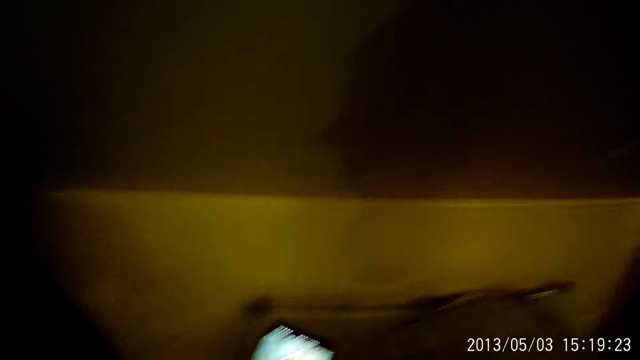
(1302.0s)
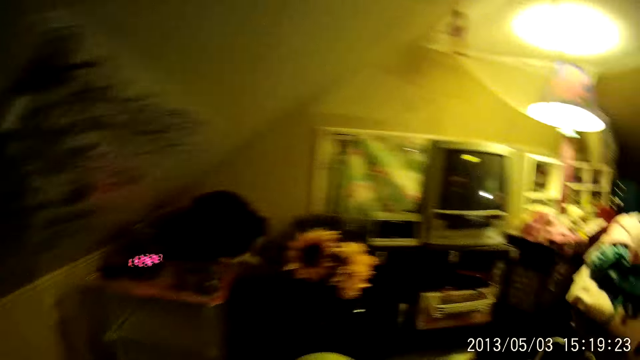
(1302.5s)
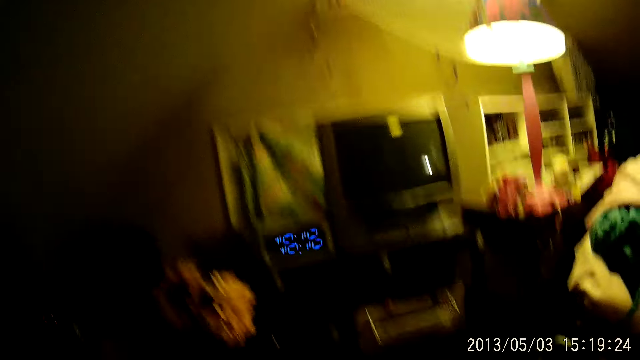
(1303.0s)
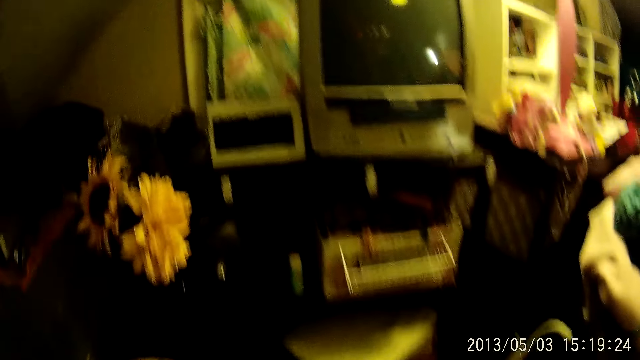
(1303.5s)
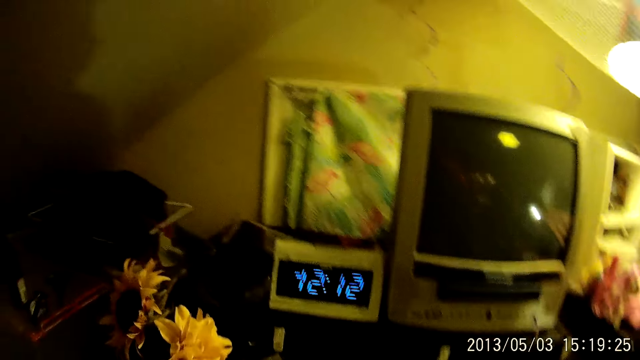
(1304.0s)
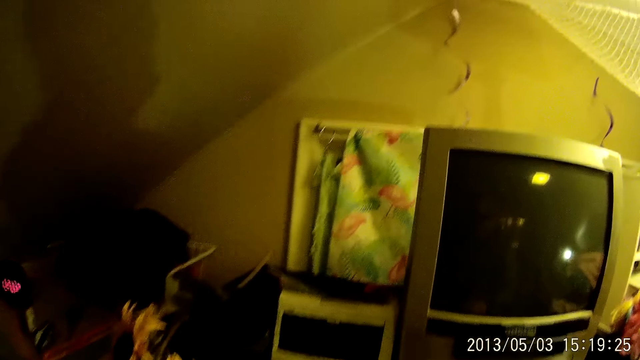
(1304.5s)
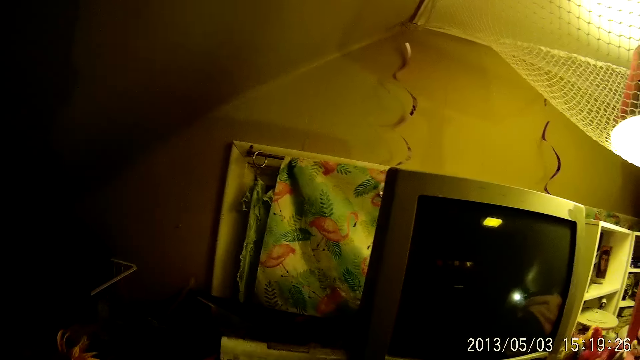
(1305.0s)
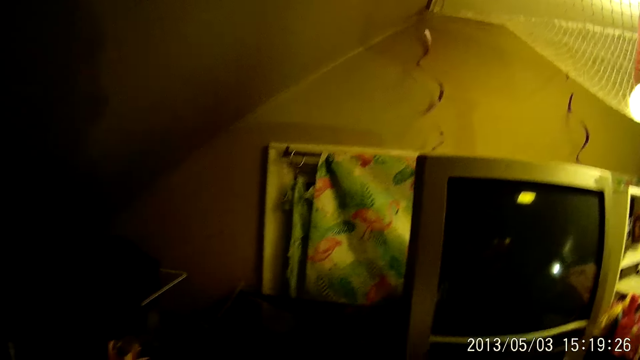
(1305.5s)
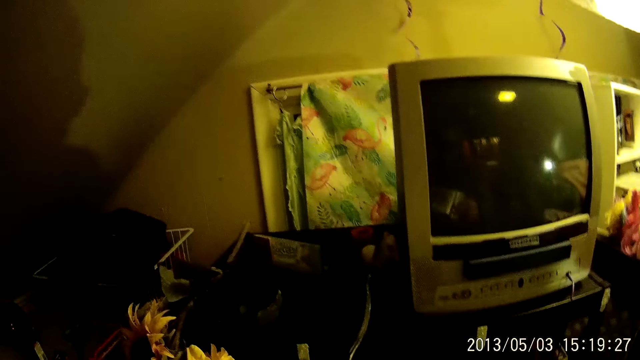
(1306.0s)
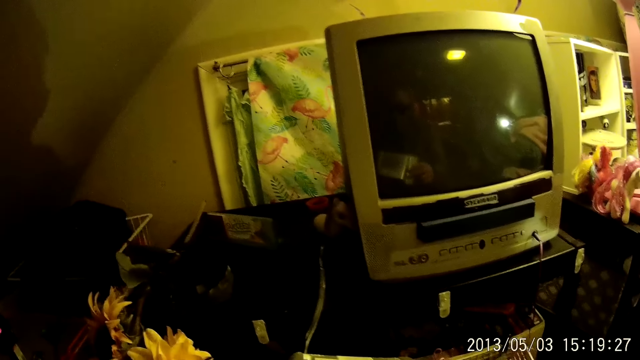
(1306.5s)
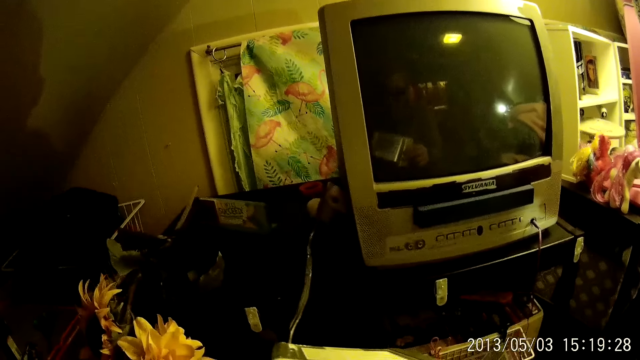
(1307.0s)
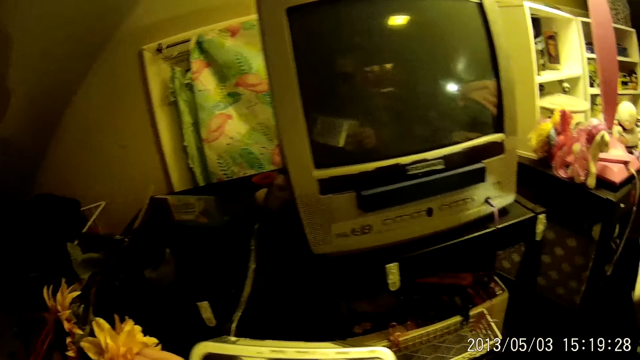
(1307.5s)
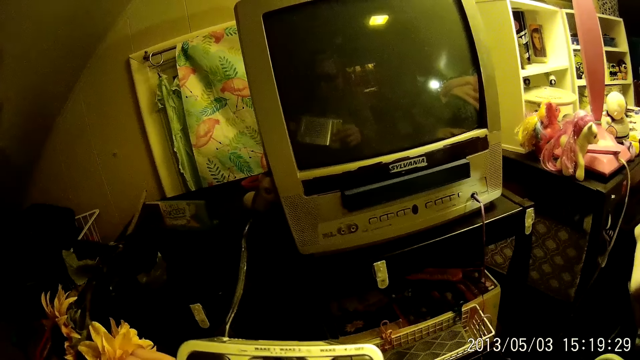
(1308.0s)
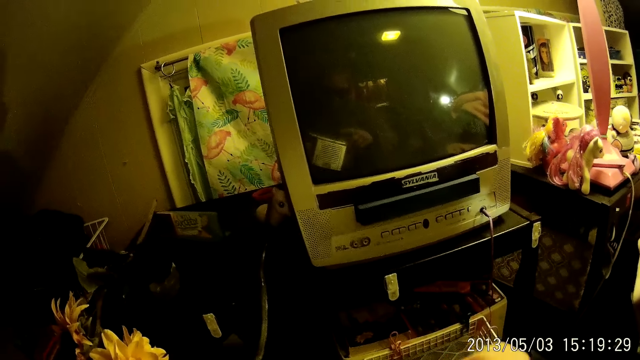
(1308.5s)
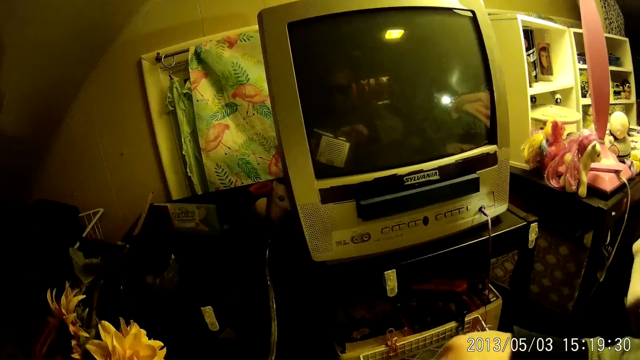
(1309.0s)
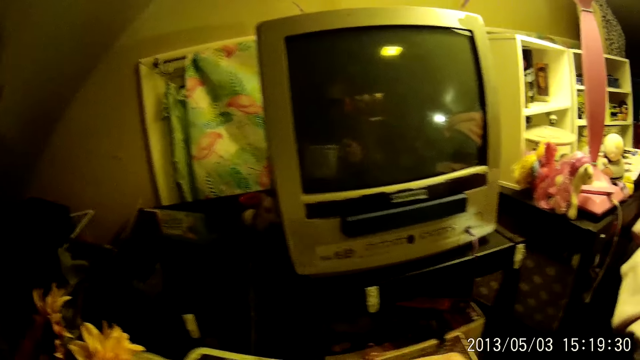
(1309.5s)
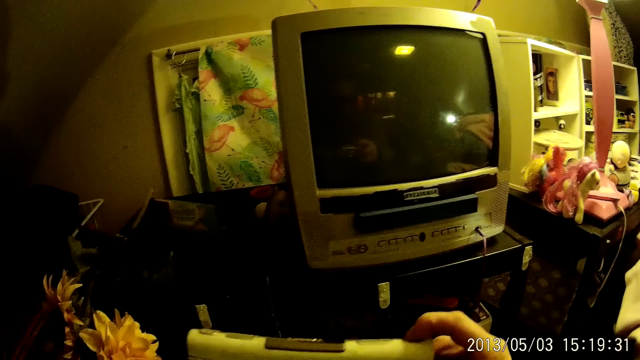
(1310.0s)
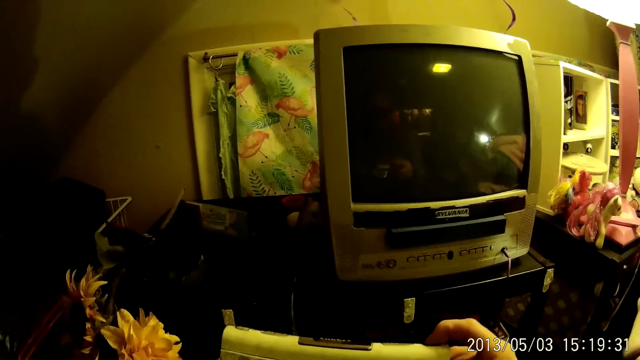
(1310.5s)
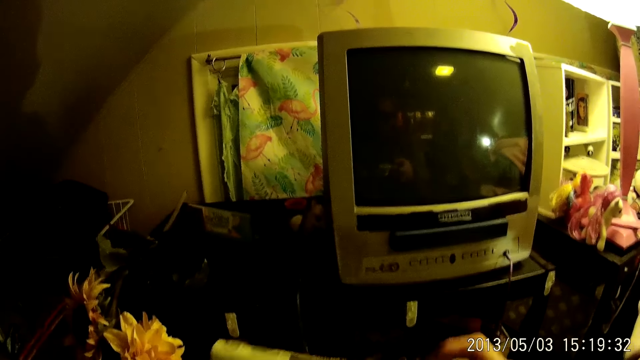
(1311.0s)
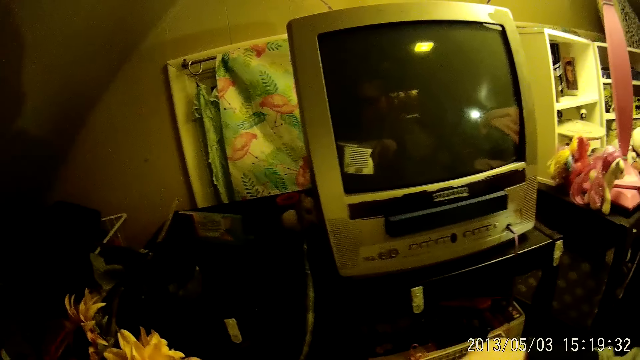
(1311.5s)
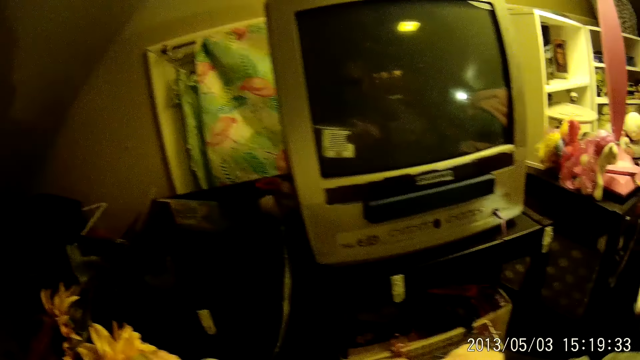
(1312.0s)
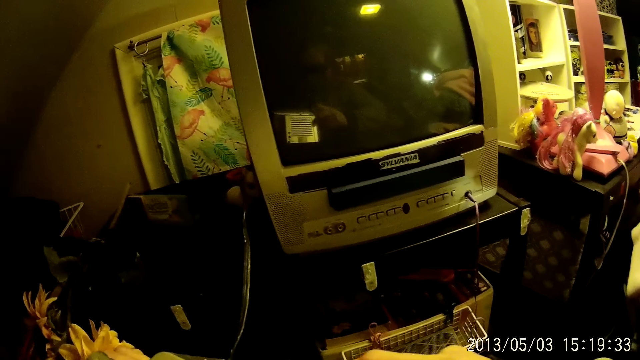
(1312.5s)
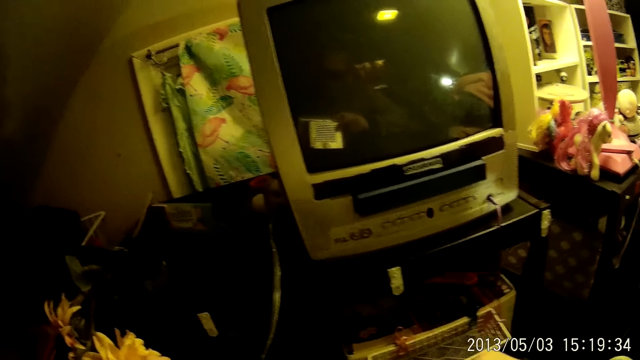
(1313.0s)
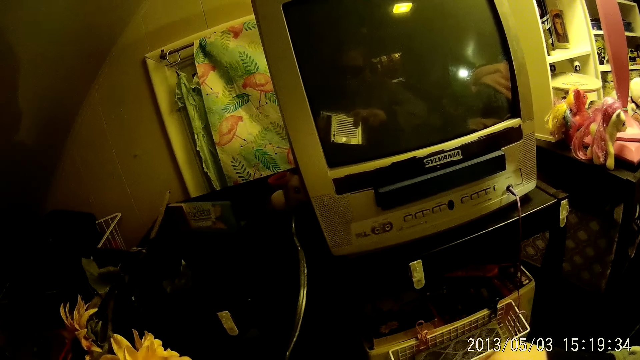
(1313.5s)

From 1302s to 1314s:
The camera wearer touches something. She picks the clock from the shelf with both hands. She operates the clock with both hands.

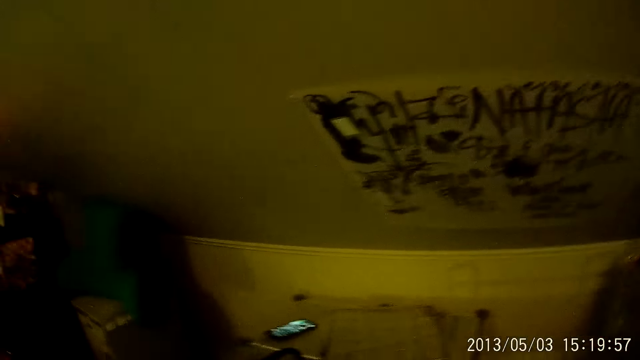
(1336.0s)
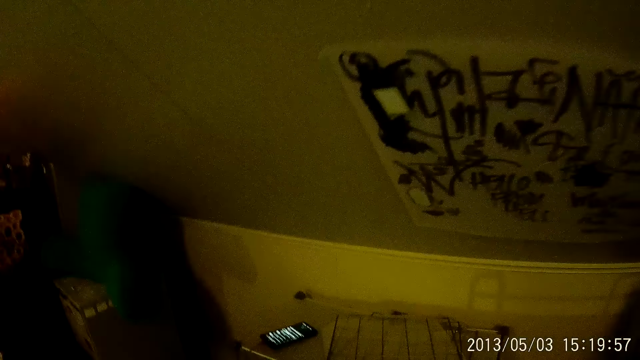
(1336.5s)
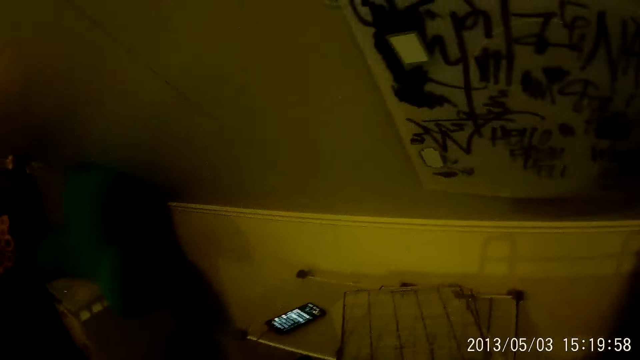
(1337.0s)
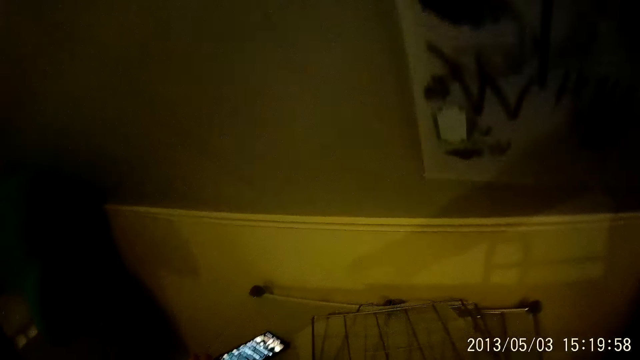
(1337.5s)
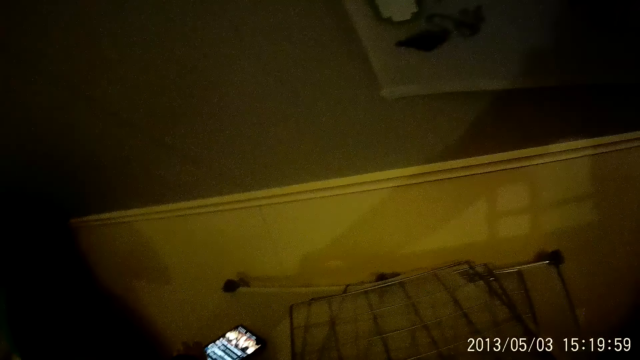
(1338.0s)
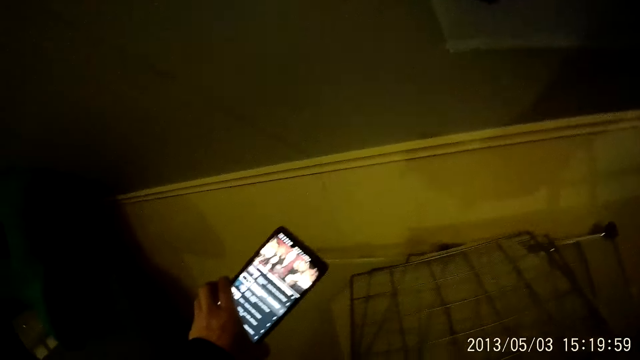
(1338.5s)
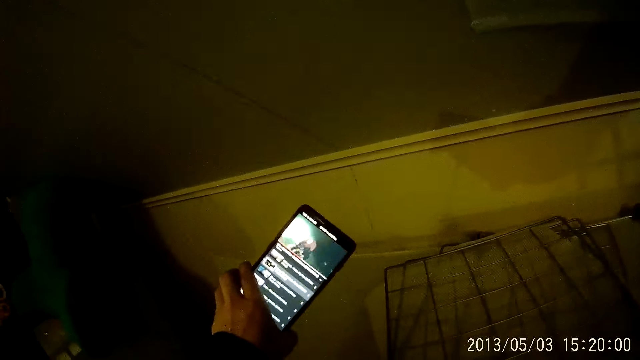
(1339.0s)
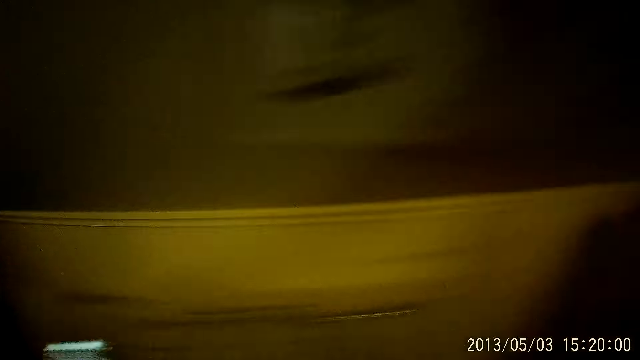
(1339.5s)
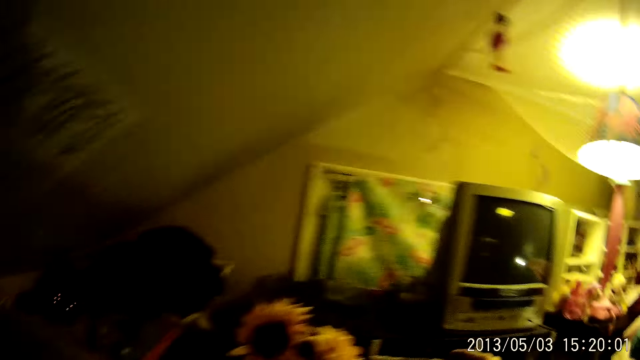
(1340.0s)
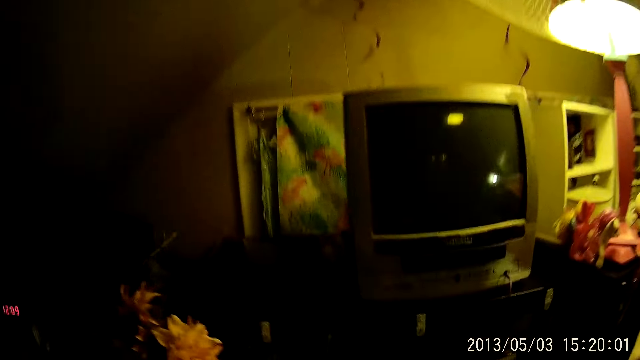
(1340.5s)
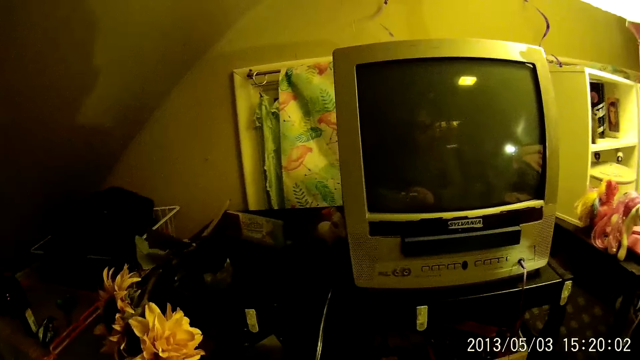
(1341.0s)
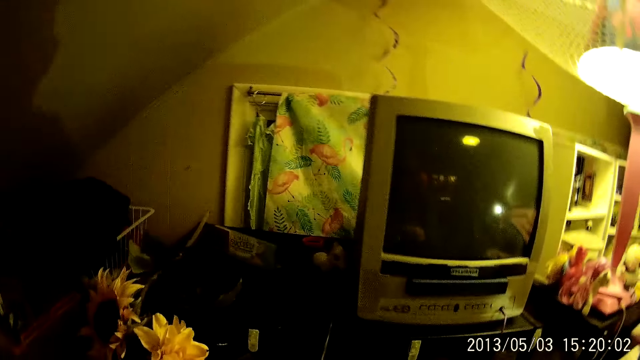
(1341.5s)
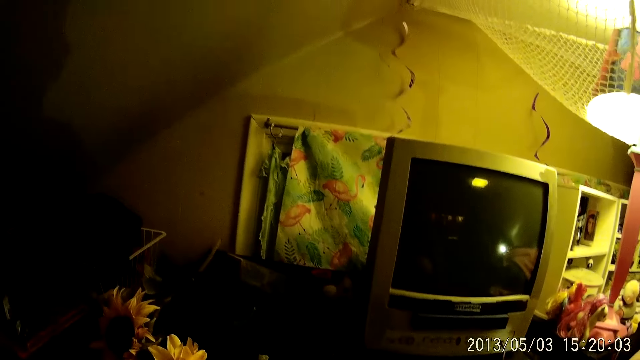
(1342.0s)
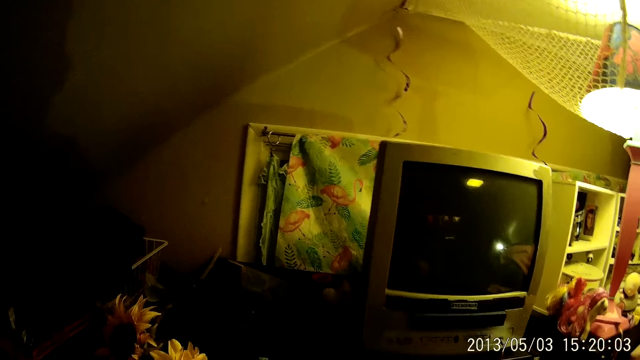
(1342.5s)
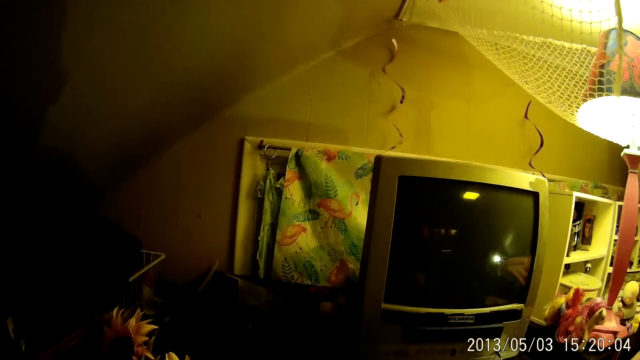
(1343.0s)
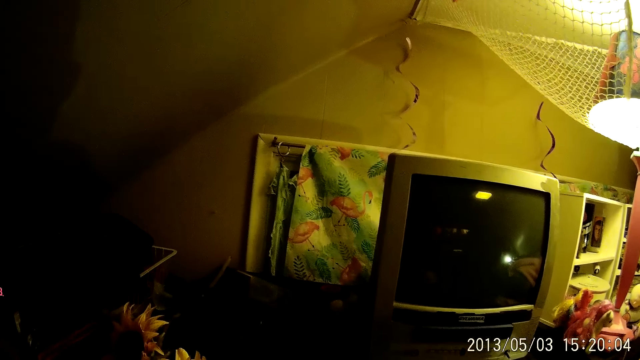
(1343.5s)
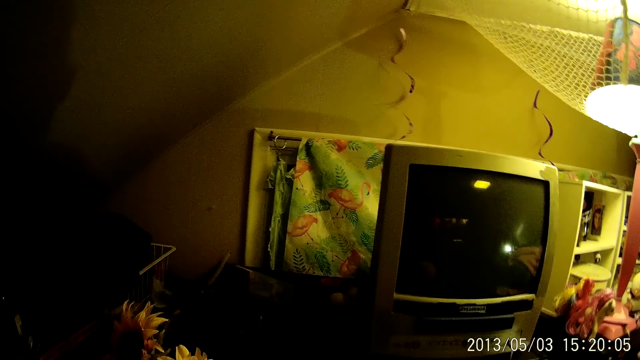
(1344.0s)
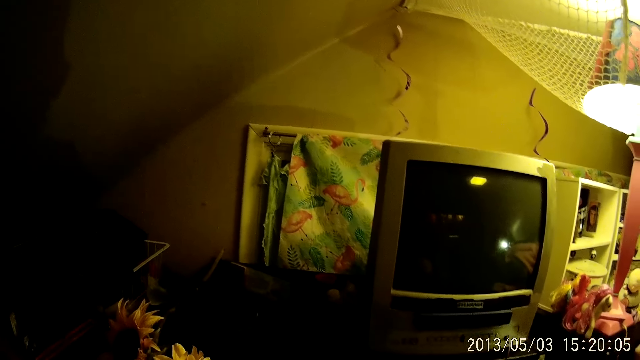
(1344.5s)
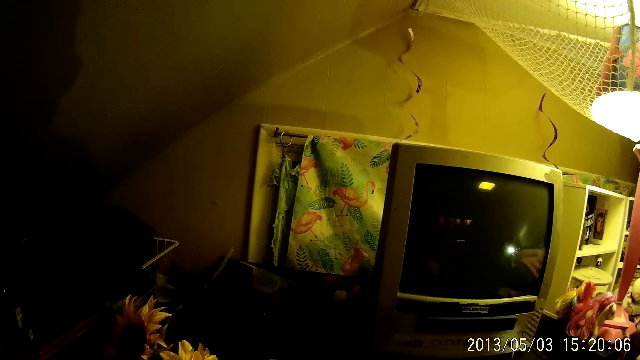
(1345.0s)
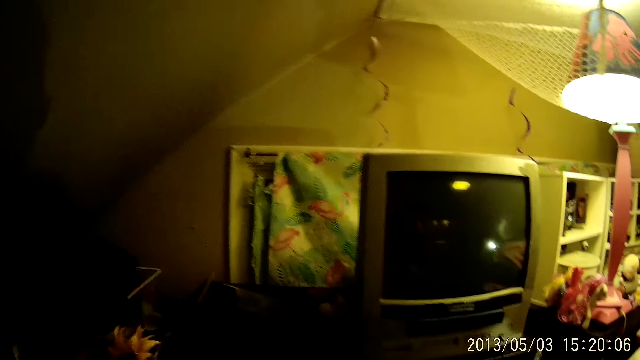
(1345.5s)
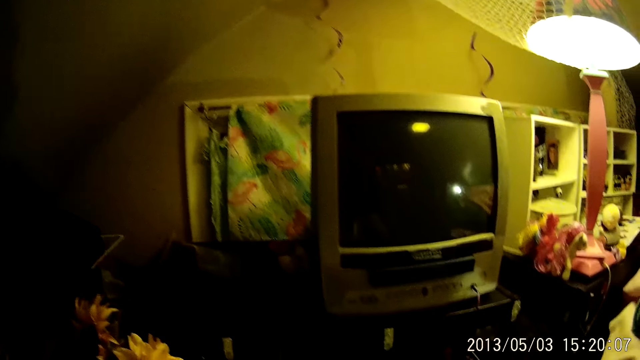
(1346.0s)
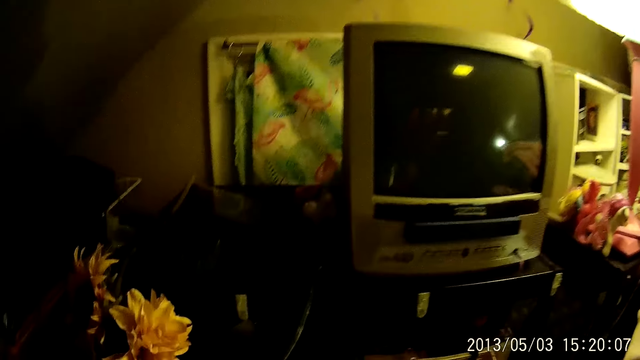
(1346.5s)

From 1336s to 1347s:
The camera wearer picks the mobile phone or cellphone from the metal rack with her left hand. She operates the cellphone. She drops the mobile phone on the metal rack with her left hand.
